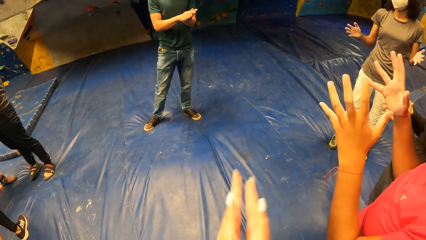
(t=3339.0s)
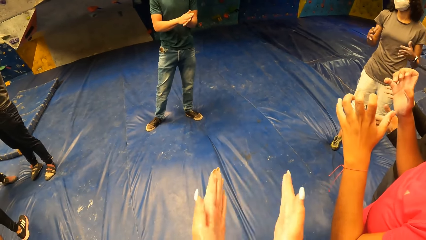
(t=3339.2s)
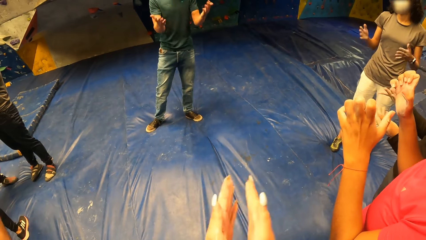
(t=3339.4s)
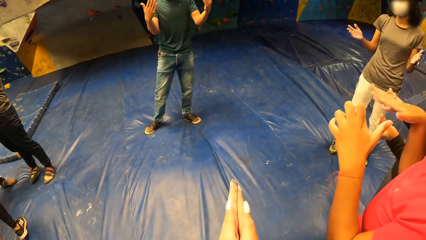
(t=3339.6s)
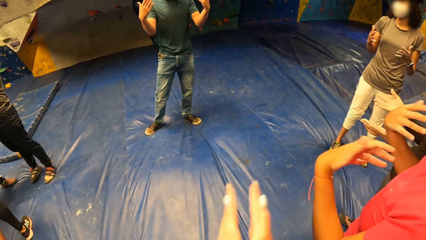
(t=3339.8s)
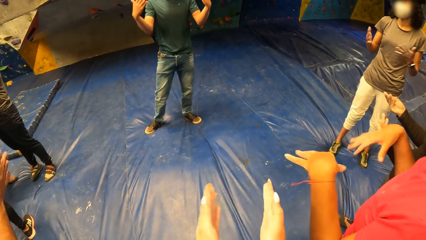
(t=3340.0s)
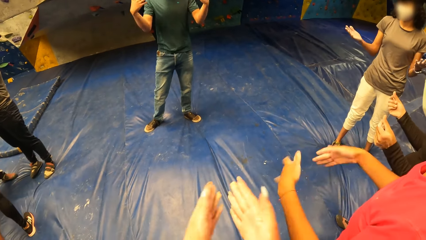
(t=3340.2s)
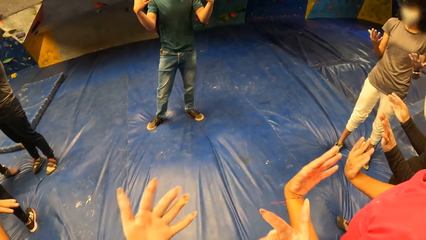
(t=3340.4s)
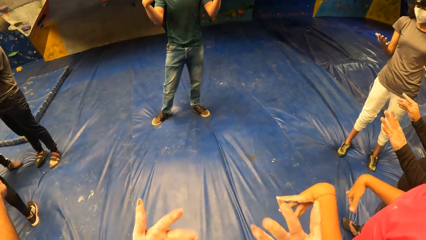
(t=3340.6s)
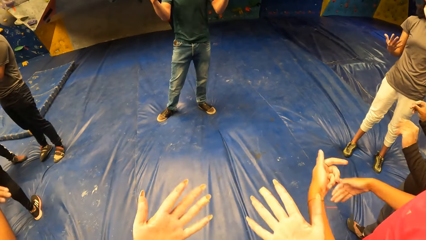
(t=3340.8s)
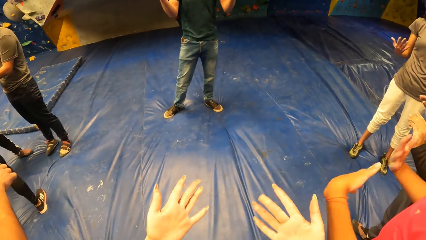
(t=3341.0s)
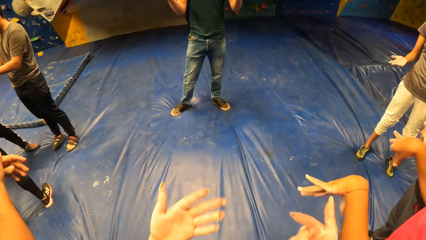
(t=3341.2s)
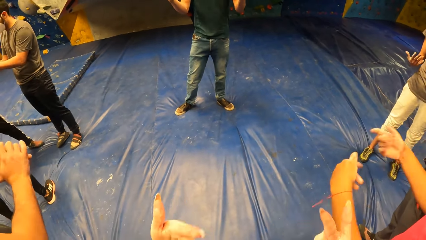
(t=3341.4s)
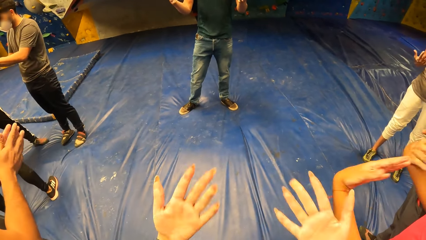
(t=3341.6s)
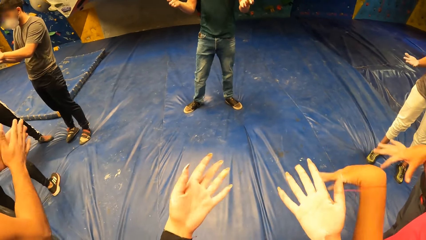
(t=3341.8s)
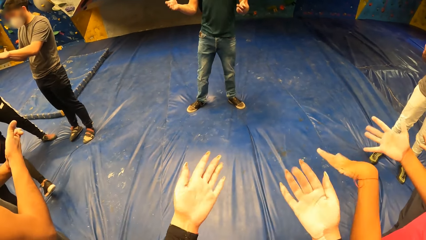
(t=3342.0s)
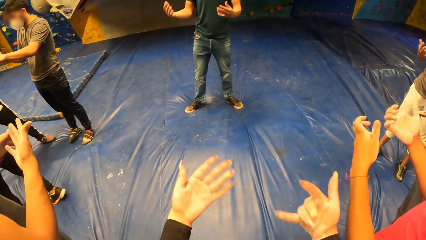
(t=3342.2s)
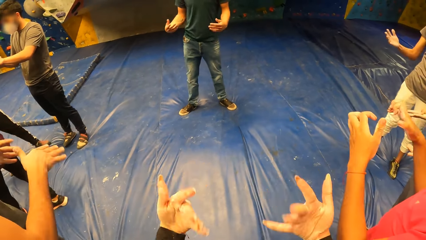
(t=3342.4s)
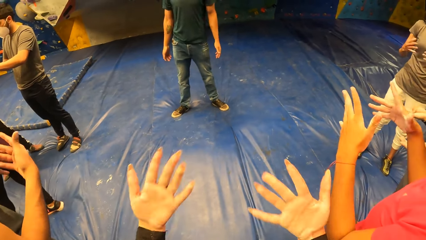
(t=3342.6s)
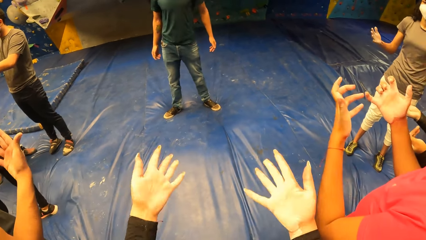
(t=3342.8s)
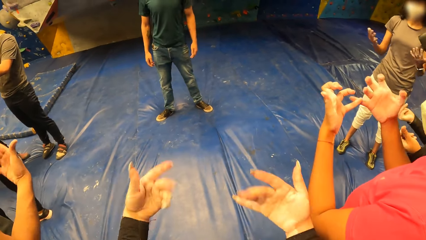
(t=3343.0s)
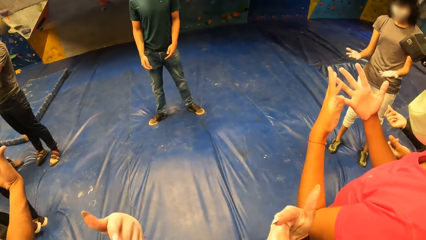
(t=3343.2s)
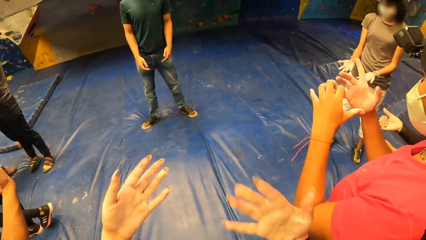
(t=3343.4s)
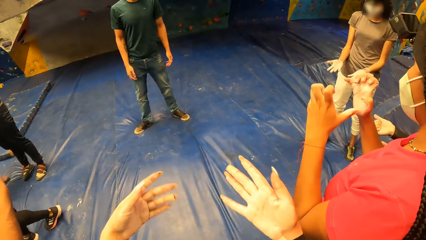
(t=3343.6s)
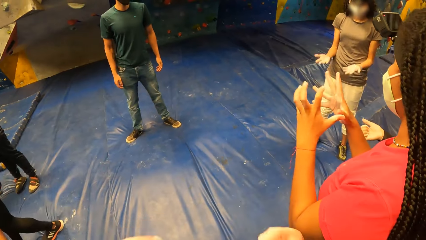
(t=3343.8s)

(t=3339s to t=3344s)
The camera wearer claps her hand. A woman dangles both hands. The camera wearer dangles both hands. She throws her hand.

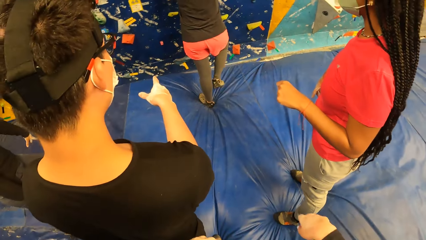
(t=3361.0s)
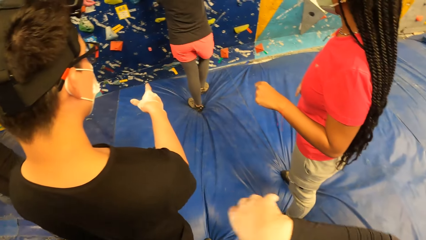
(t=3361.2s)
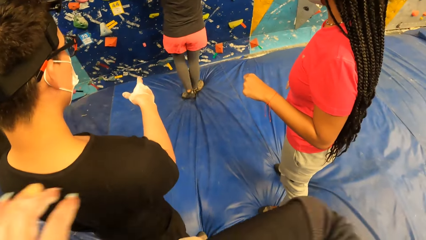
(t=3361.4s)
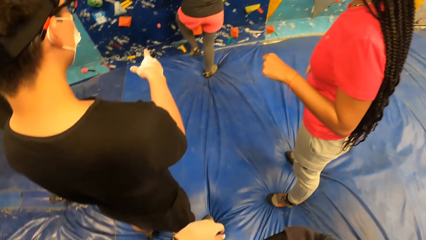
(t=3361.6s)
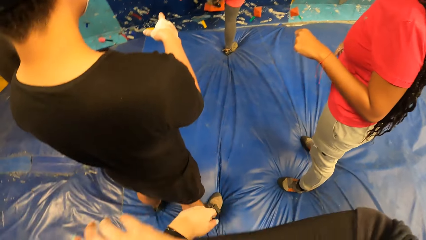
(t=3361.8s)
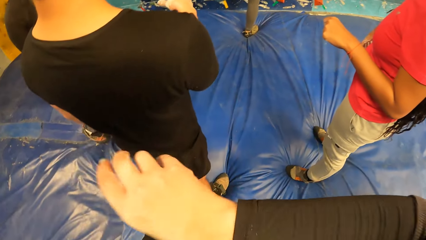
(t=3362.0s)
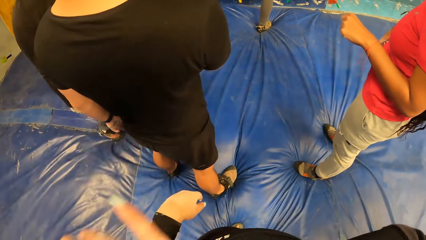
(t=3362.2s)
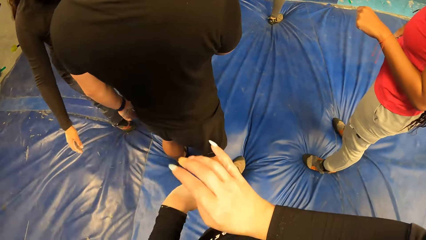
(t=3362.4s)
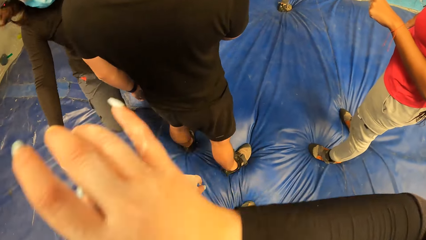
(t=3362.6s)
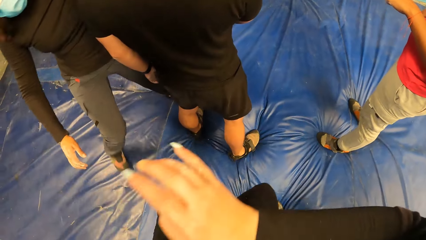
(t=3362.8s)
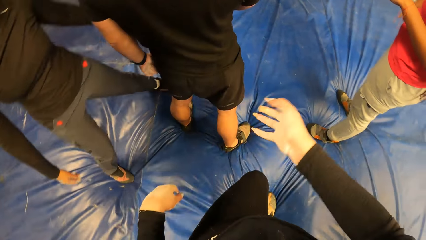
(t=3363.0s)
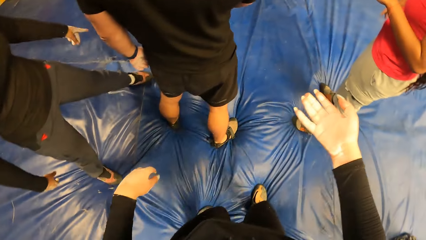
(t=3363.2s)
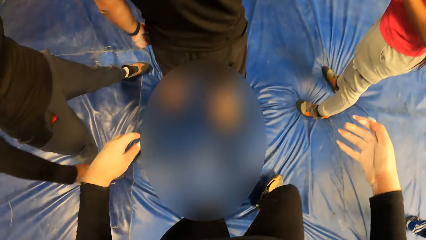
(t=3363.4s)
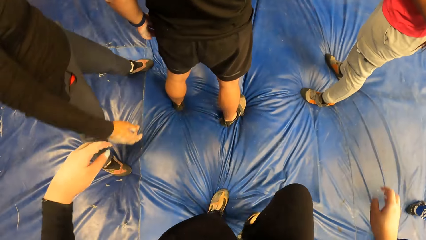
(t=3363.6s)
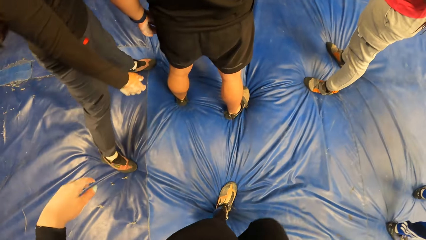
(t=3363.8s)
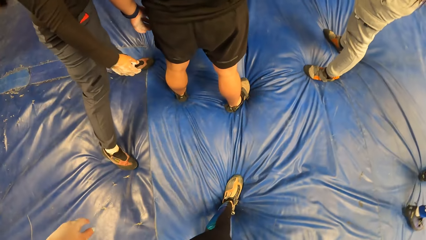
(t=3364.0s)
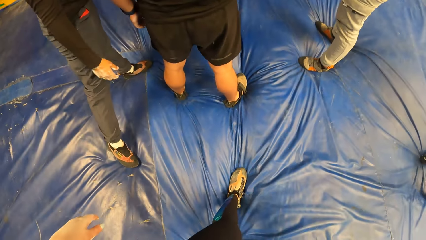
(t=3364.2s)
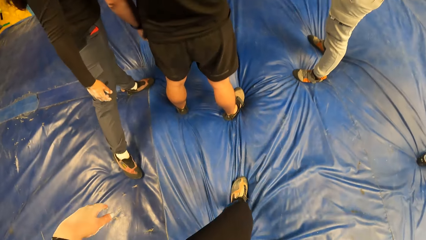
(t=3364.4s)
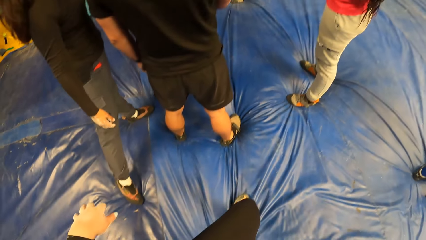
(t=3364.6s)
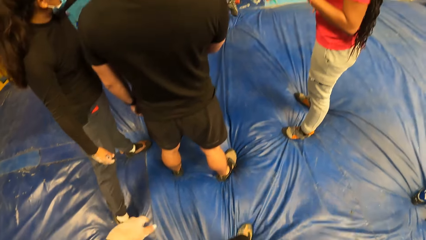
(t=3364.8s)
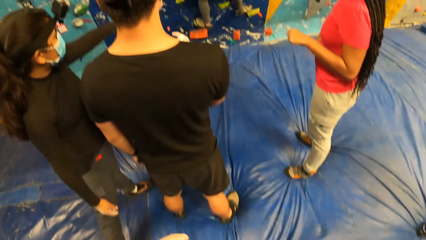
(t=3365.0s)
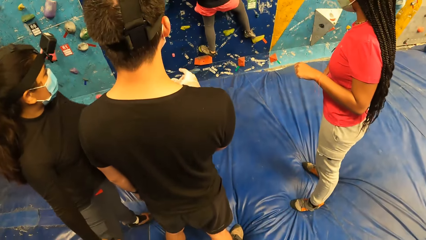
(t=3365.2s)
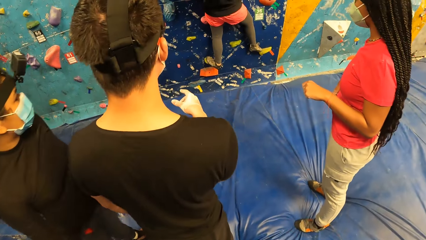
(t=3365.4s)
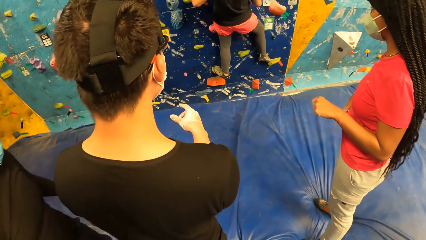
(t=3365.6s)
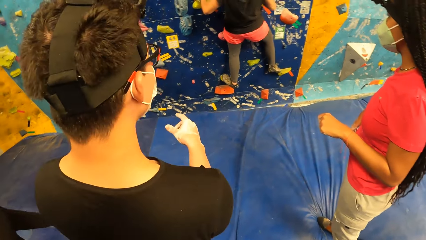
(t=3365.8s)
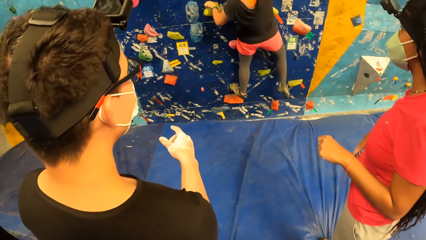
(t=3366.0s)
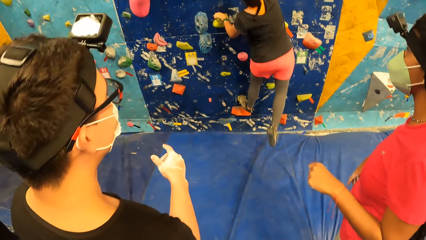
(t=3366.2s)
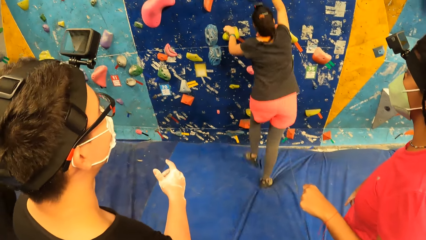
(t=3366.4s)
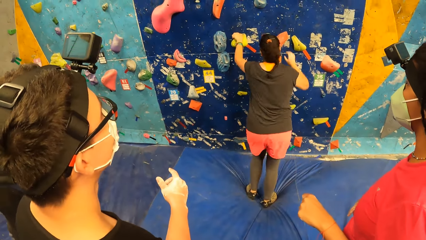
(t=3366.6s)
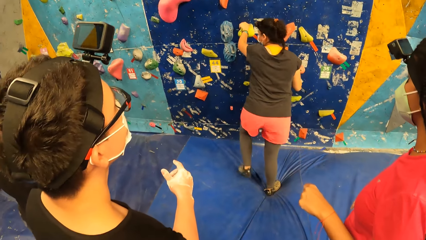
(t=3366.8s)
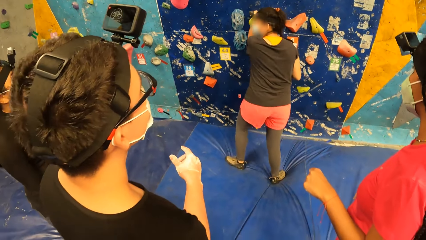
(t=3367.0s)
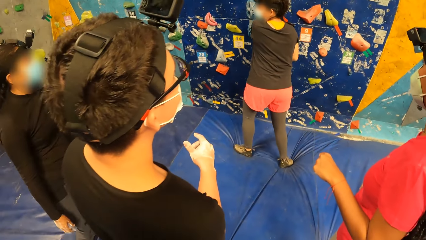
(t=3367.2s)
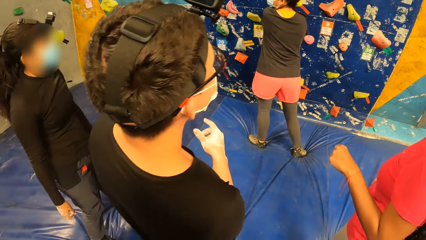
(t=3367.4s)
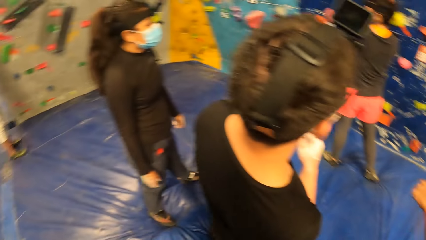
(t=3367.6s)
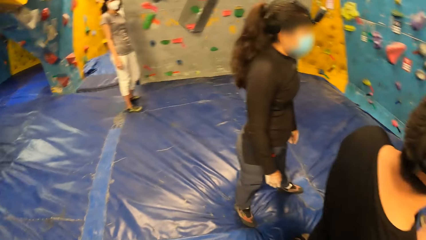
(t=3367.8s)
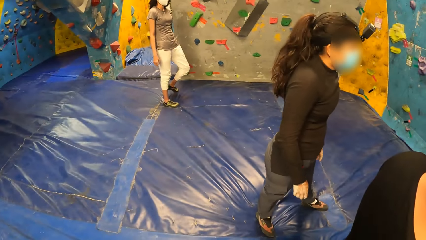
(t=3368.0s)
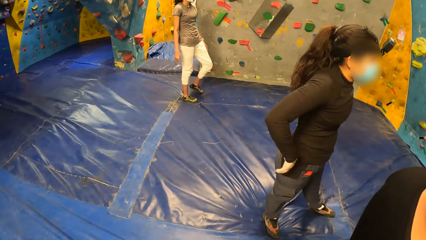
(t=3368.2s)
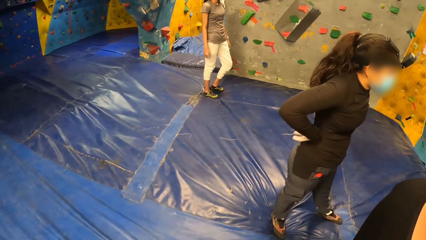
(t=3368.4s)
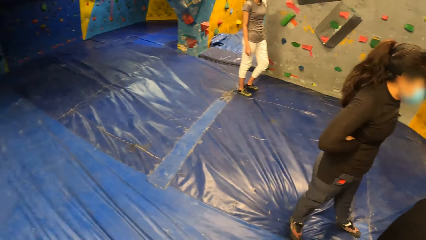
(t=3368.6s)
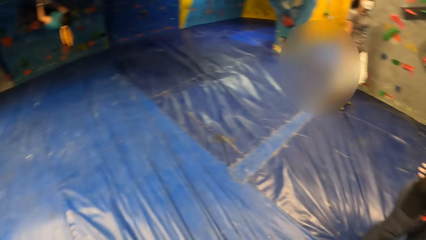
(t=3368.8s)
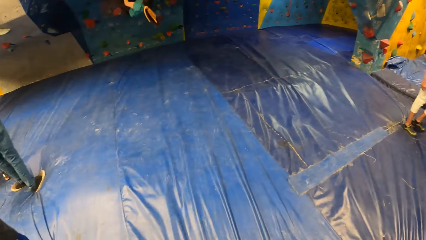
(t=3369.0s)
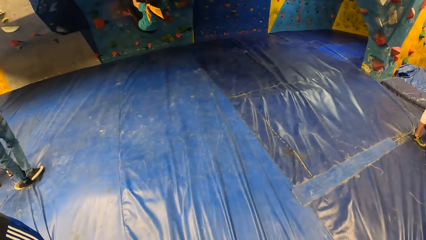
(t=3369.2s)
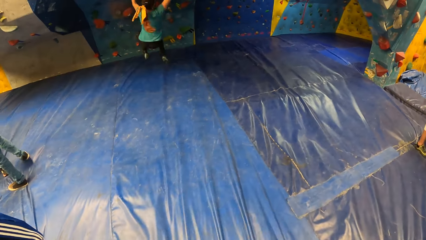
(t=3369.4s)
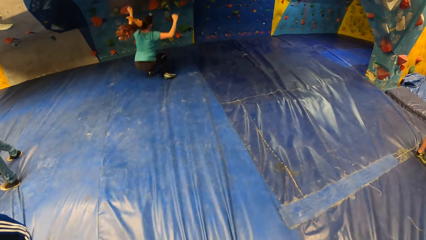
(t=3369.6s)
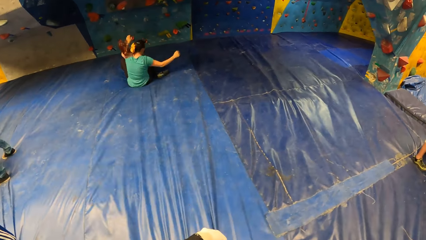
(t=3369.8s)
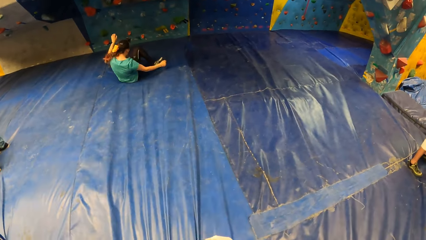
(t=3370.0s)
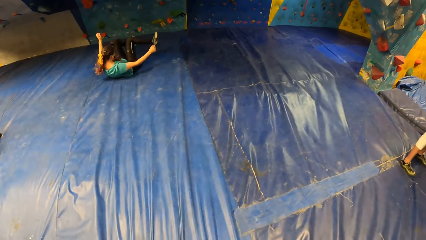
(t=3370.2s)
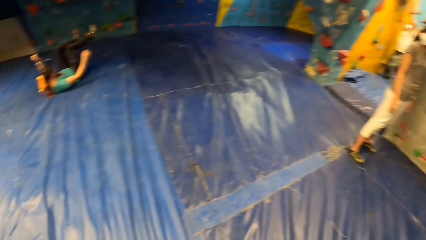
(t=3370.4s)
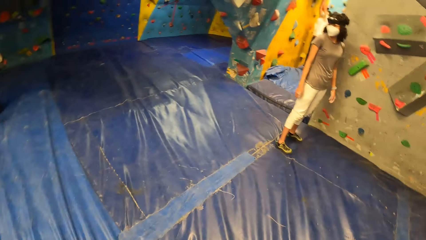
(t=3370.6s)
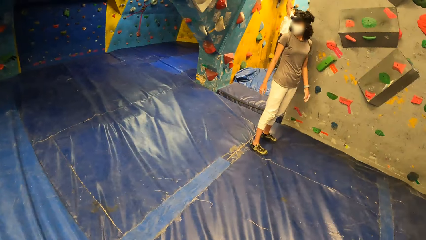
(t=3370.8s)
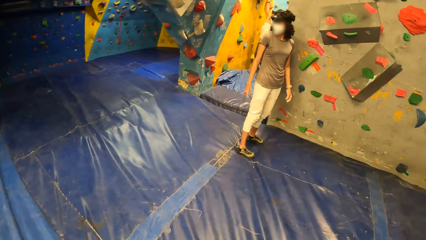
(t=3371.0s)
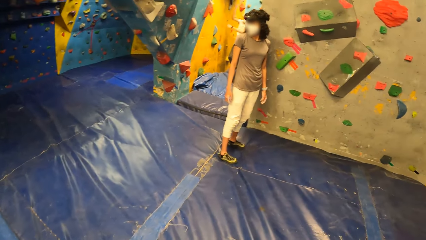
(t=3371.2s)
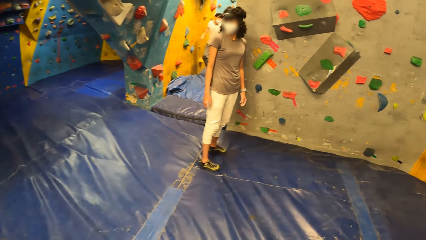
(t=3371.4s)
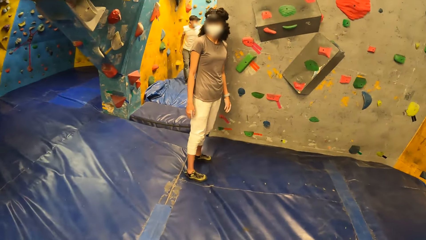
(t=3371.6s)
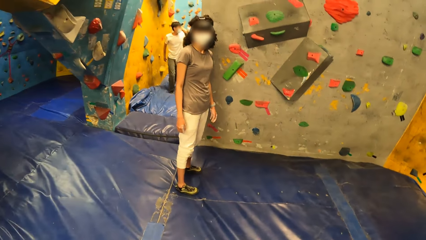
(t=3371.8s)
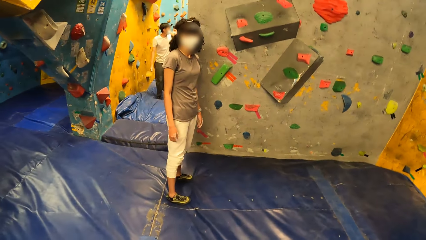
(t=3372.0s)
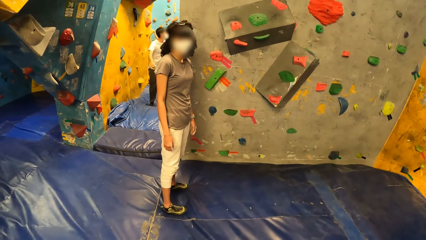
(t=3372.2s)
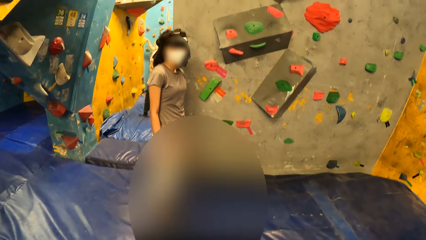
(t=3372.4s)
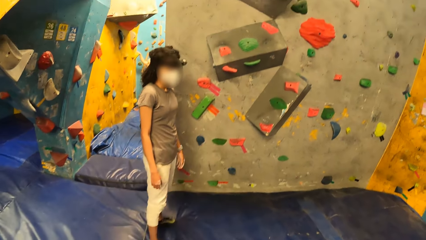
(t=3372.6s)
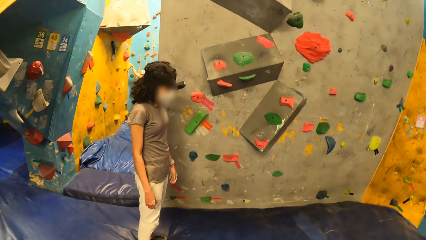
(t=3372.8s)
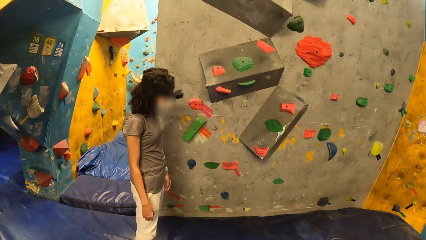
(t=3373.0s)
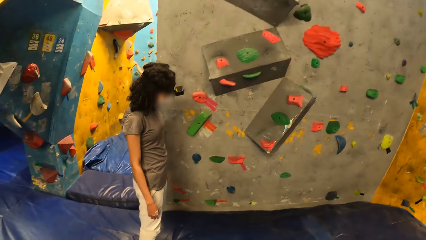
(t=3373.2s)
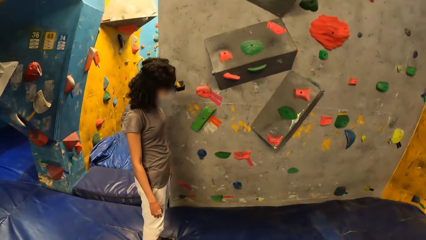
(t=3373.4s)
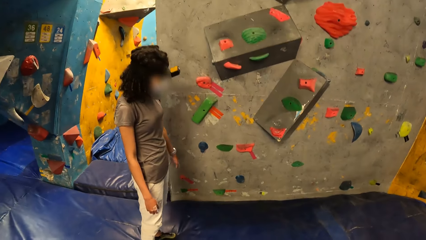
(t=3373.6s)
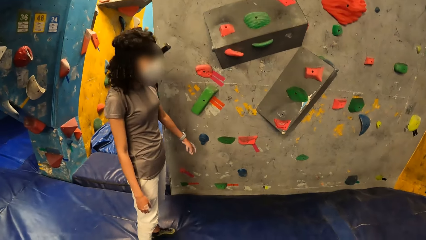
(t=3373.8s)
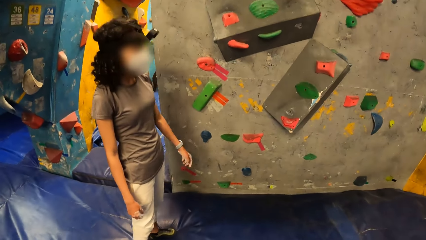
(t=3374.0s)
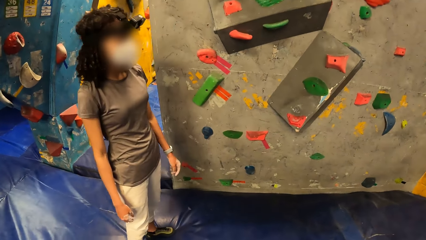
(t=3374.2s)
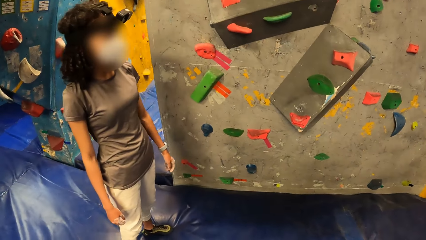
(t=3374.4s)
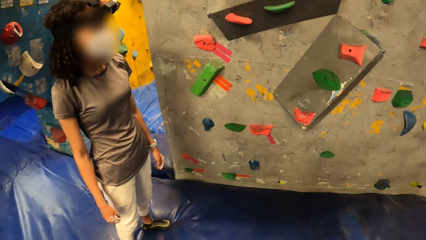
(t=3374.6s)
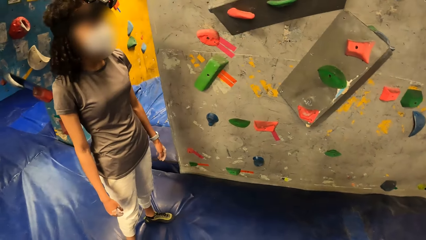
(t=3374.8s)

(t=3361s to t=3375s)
The camera wearer lowers her hand. She raises her right hand. She wipes her chest with her right arm. She scratches her face. She moves back. She looks around. She walks around. She looks around. She walks around.
